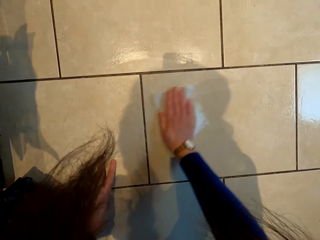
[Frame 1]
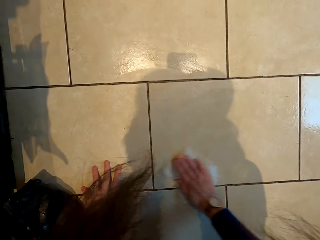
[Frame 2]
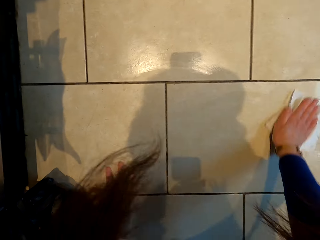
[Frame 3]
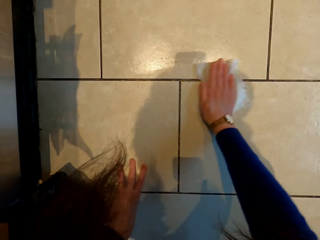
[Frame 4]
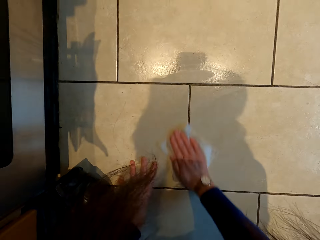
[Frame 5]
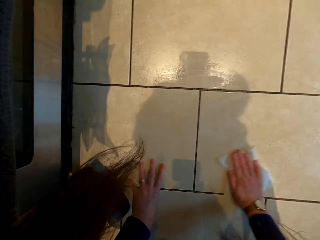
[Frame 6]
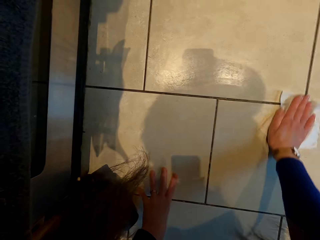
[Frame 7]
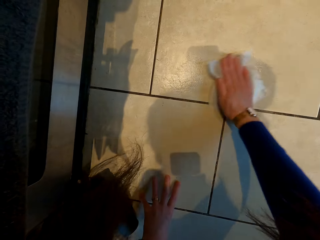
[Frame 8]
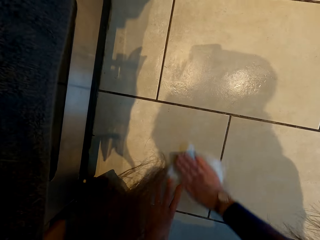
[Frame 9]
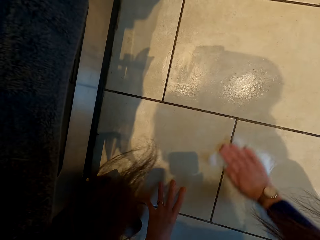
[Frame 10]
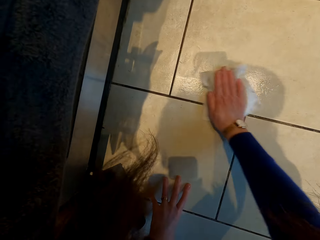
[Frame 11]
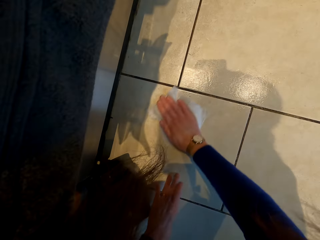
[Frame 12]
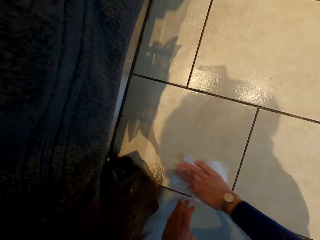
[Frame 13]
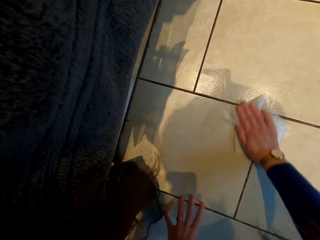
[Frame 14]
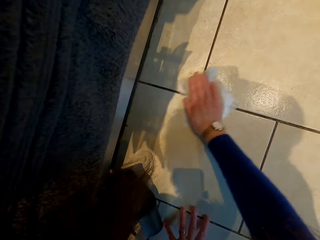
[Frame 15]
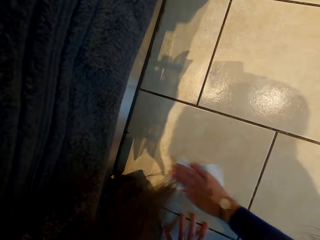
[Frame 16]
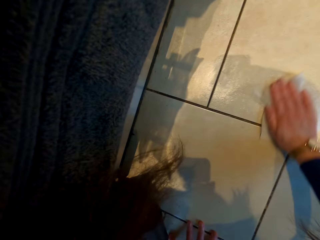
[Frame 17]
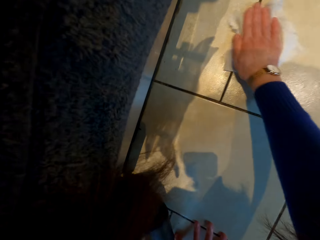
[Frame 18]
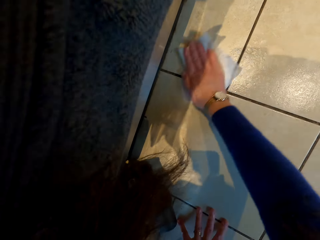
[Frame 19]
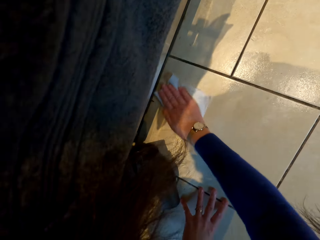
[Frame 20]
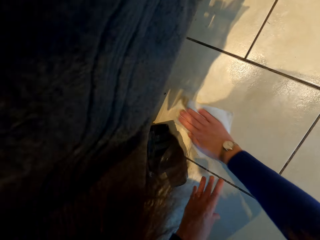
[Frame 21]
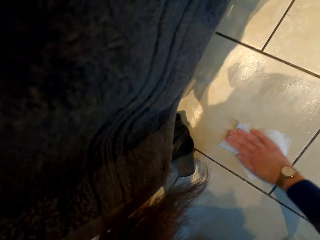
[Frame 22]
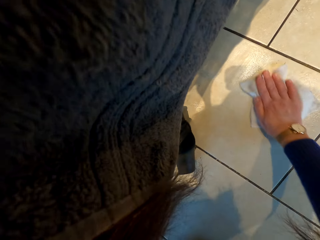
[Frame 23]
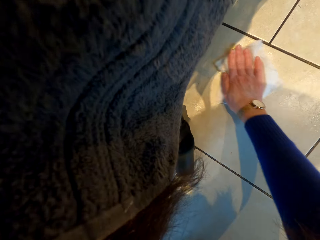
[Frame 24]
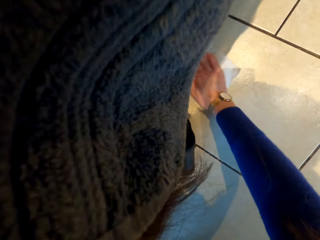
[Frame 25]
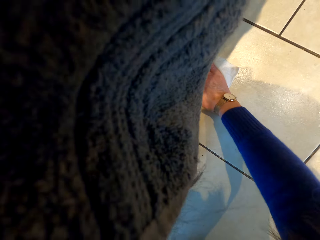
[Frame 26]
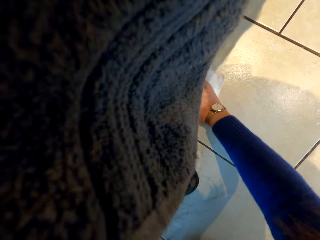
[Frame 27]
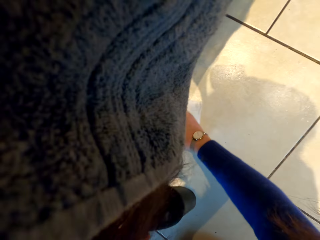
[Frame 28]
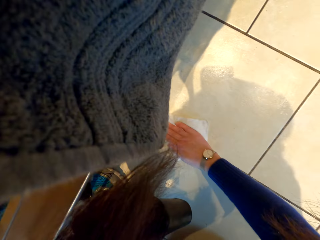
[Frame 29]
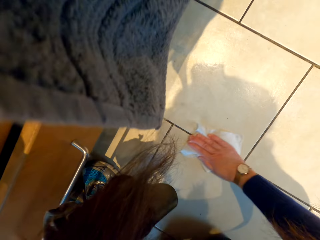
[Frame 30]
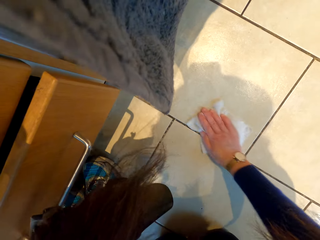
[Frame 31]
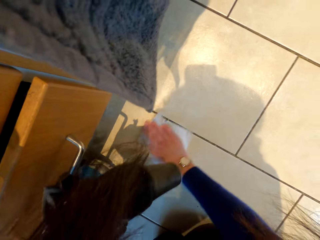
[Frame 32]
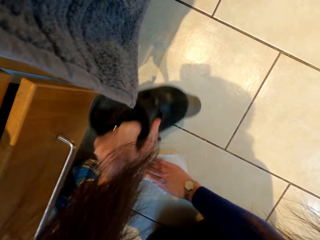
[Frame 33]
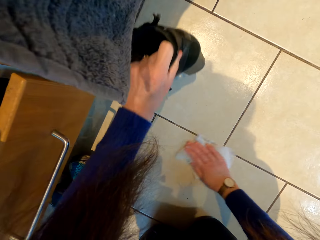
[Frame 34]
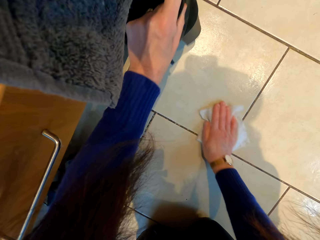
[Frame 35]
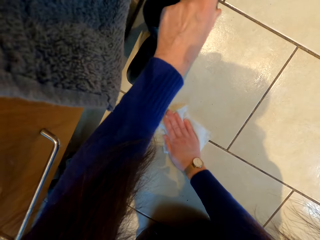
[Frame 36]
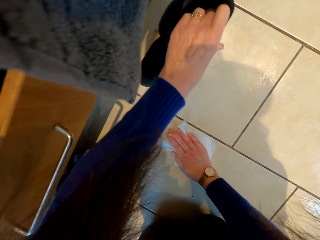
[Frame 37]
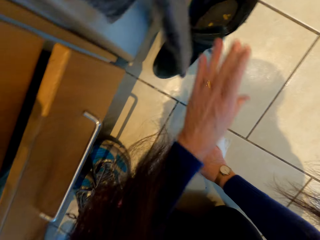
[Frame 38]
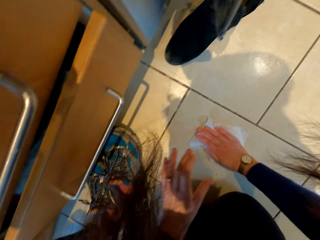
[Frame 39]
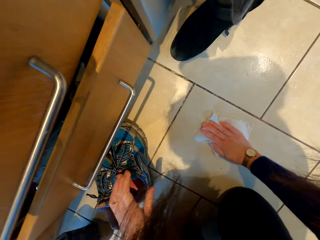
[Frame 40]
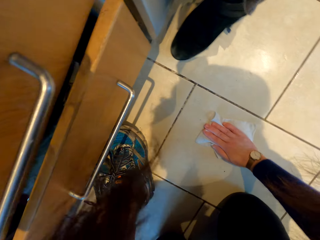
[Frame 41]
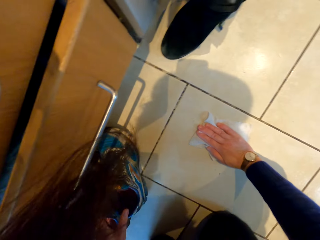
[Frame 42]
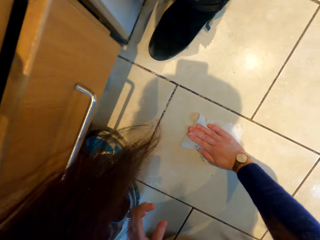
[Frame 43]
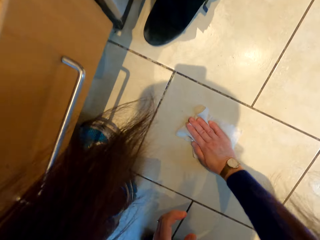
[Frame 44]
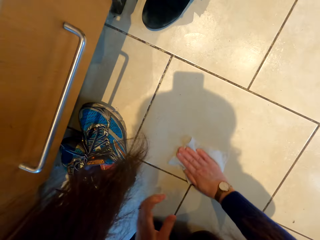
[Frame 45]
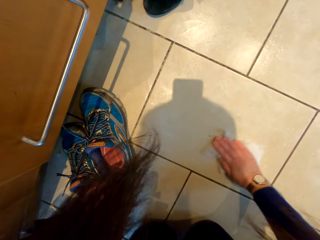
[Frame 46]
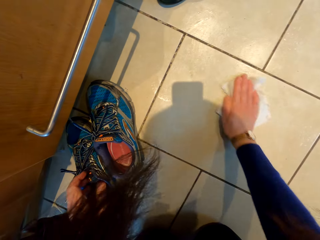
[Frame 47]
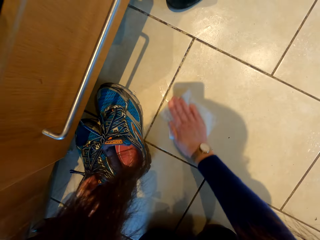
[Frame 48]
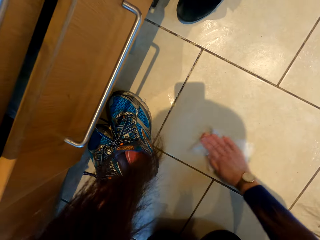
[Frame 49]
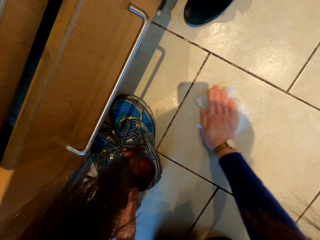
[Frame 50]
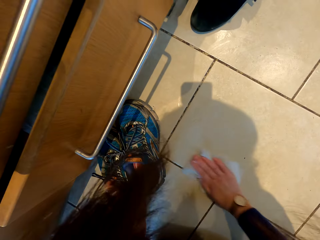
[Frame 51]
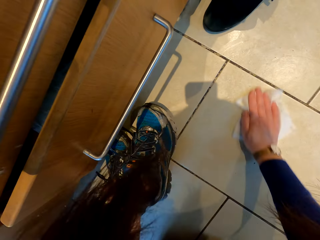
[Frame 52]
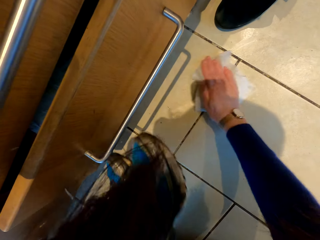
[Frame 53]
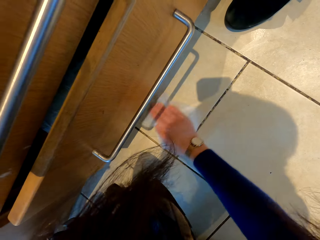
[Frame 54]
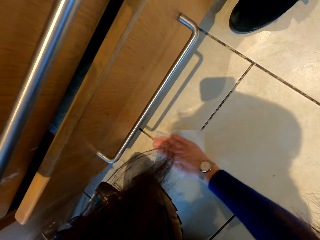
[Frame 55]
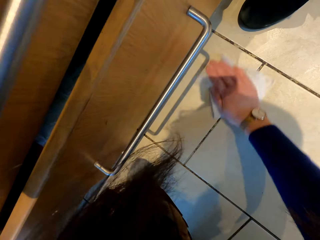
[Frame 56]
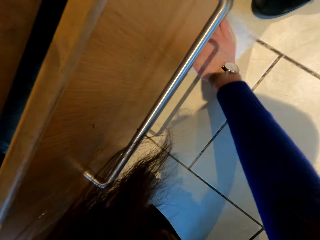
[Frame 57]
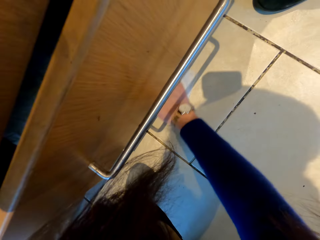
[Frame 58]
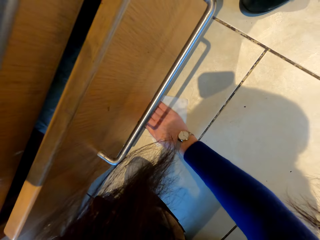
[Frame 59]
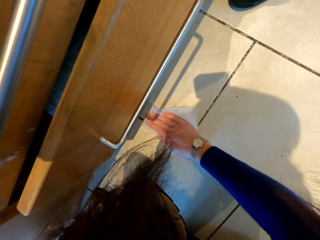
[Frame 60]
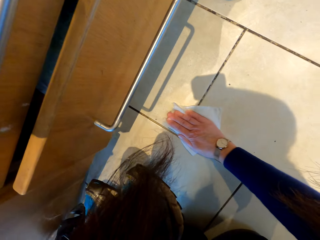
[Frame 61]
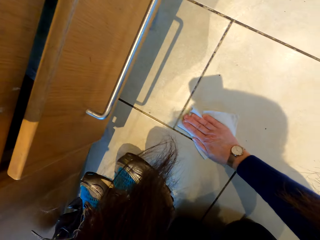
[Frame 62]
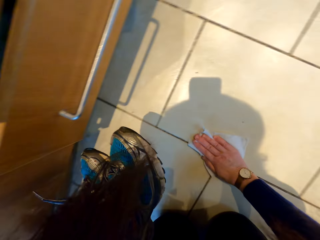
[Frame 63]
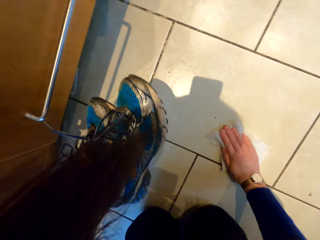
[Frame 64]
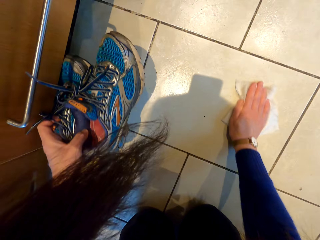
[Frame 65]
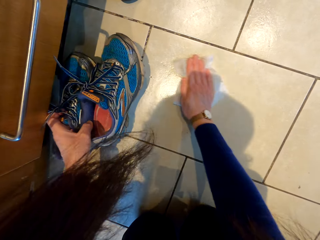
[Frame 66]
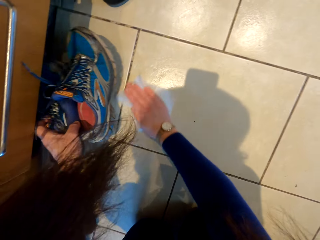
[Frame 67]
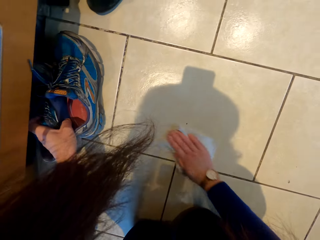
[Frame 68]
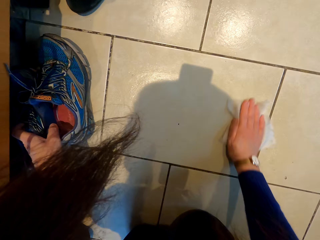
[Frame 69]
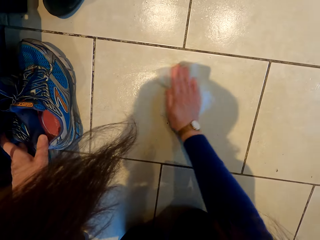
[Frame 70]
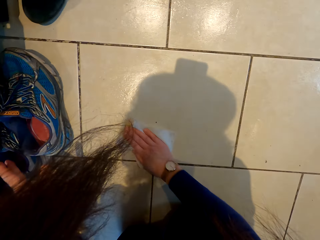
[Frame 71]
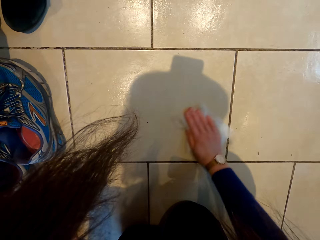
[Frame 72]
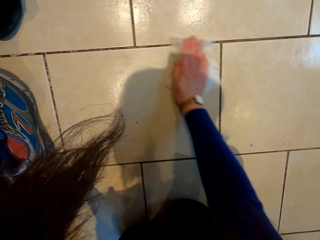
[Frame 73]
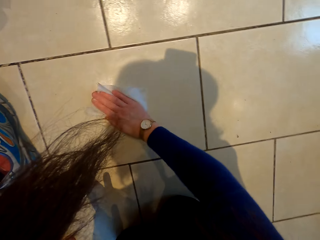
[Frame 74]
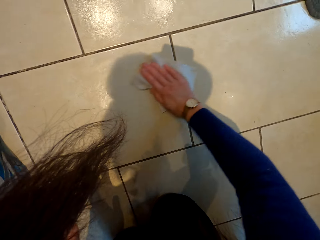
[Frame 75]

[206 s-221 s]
The camera wearer moves the shoes on the floor. They wipe the floor with the wet wipe. They lift the shoes on the floor. They wipe the floor with the wet wipe. They place the shoes on the floor. They wipe the floor with the wet wipe.

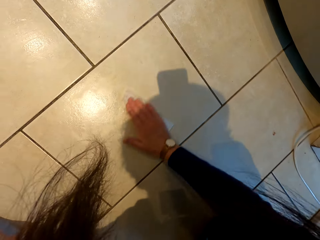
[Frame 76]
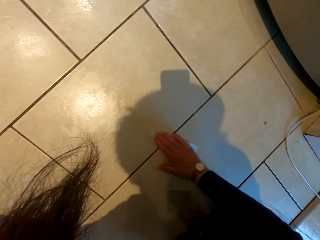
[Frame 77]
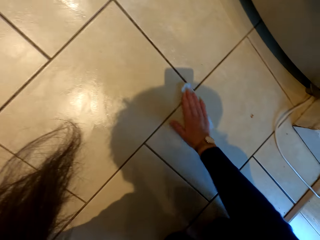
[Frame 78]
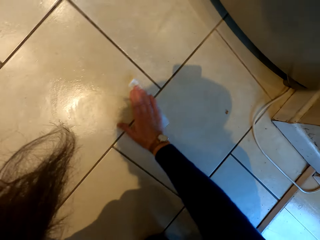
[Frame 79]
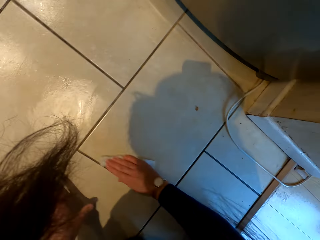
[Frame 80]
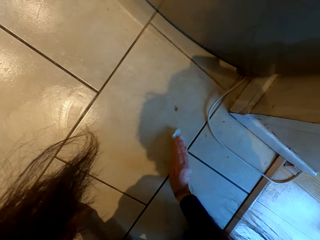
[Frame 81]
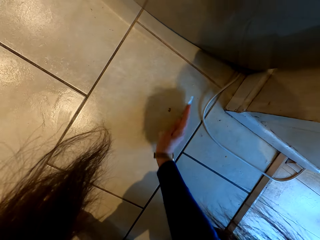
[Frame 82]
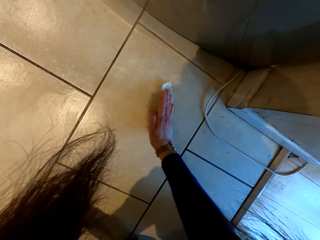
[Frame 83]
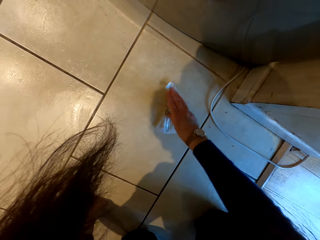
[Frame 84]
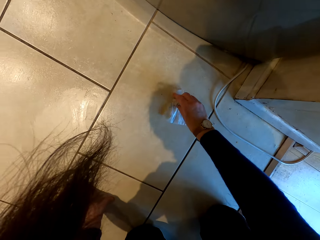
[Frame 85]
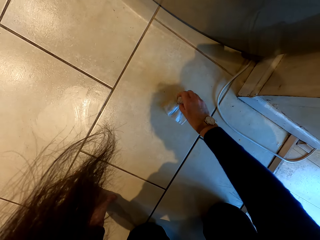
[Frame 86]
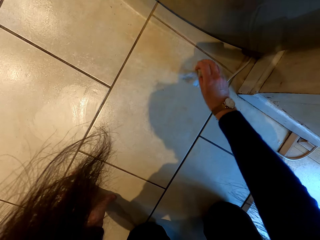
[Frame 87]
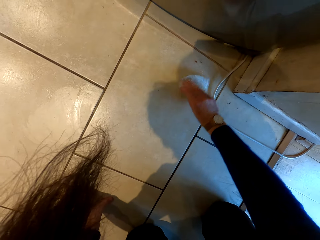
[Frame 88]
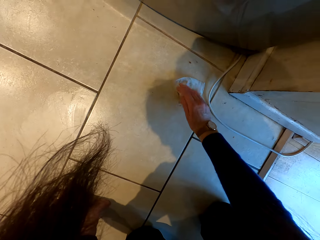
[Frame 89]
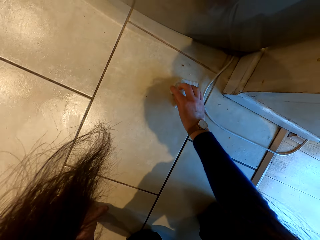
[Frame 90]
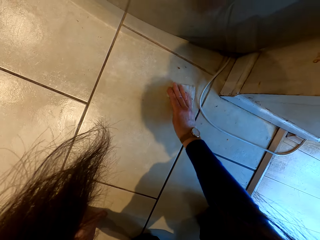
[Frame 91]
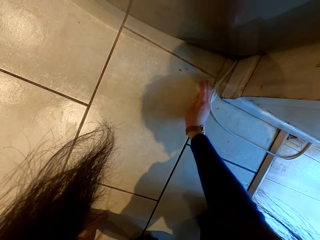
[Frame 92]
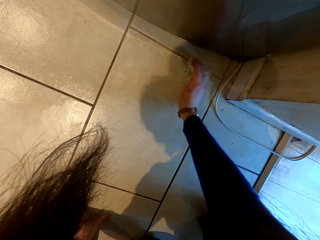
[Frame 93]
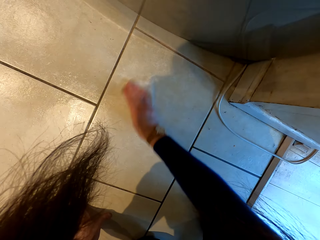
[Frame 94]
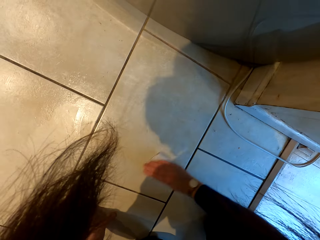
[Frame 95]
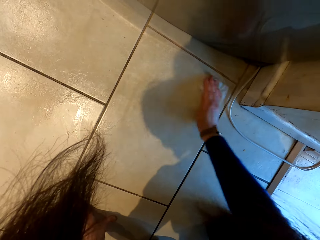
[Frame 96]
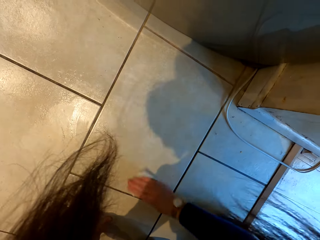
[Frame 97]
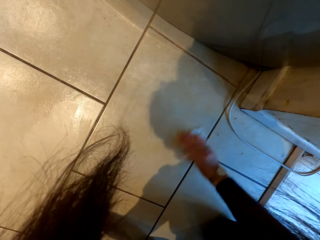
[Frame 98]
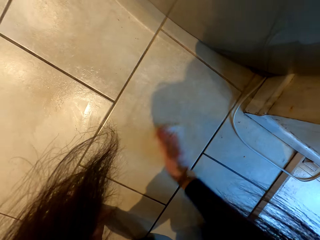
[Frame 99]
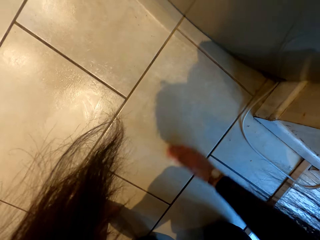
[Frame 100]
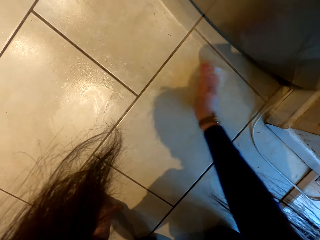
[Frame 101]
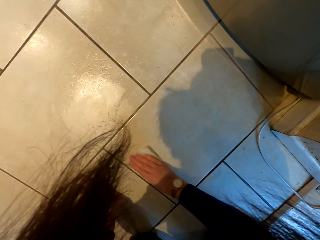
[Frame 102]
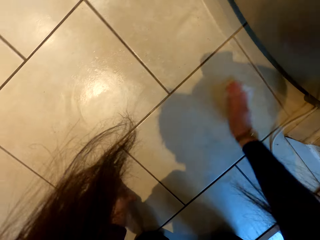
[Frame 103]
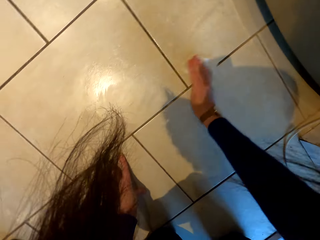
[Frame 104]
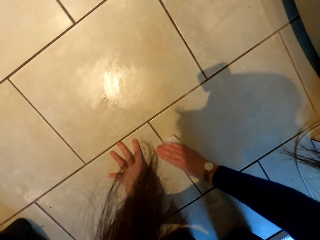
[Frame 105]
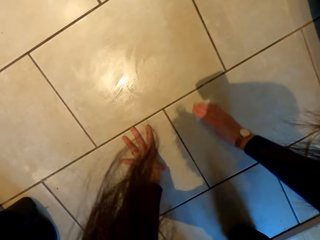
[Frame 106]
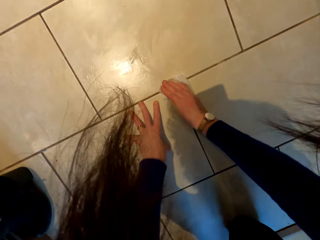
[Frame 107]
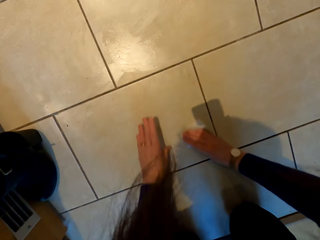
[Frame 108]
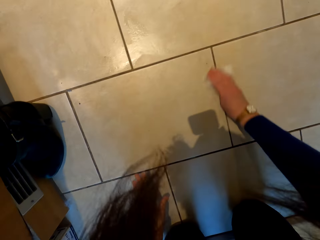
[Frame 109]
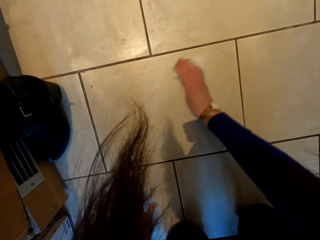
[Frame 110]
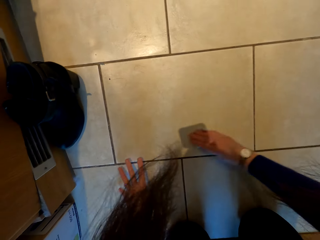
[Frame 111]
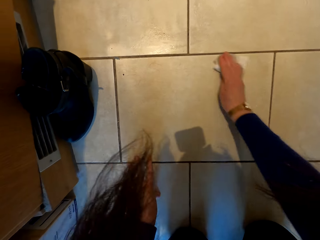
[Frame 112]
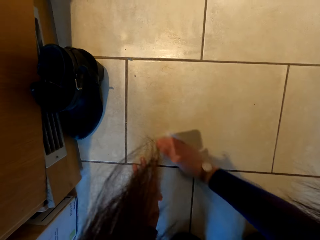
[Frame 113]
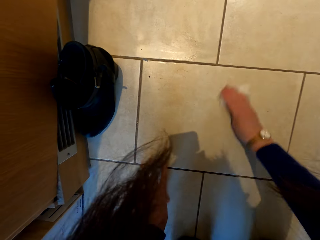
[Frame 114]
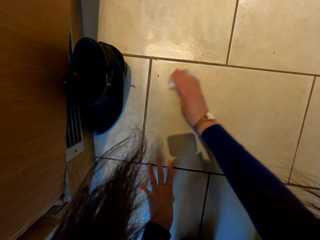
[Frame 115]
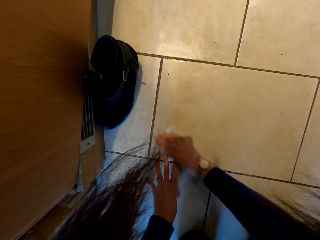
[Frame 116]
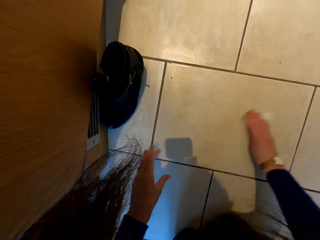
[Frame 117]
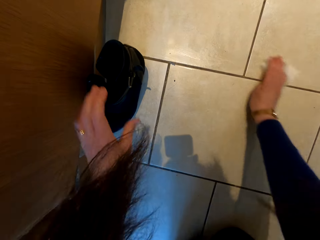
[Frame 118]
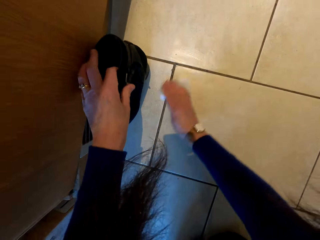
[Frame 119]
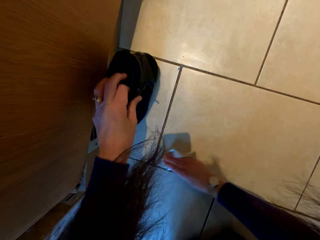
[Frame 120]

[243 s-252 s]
The camera wearer squeezes the wet wipe on the floor. They turn the wet wipe. They wipe the floor with the wet wipe.
